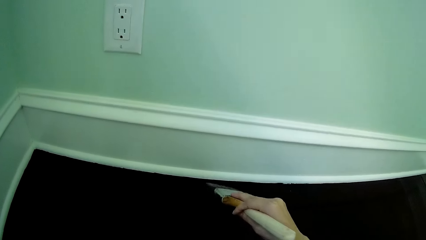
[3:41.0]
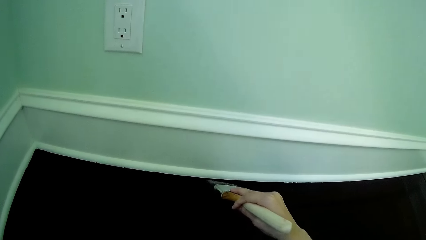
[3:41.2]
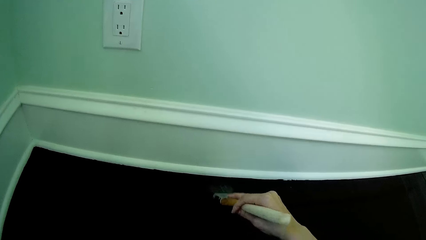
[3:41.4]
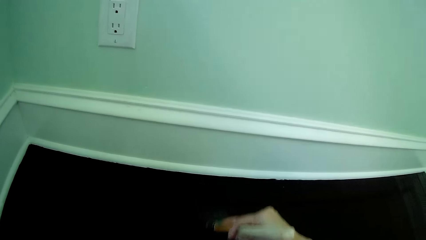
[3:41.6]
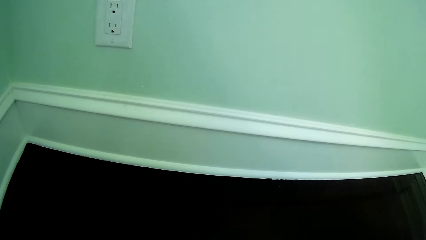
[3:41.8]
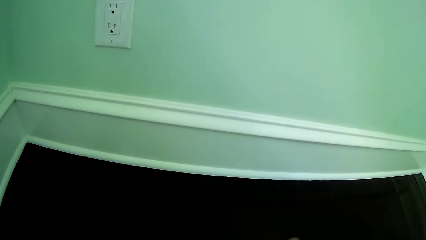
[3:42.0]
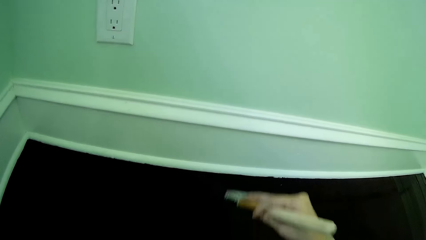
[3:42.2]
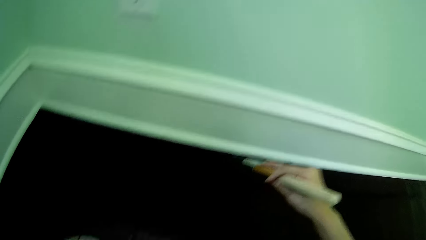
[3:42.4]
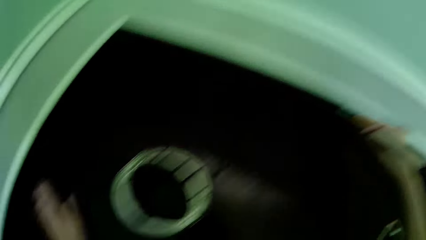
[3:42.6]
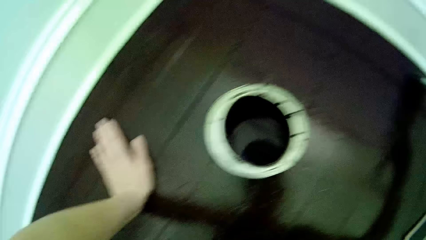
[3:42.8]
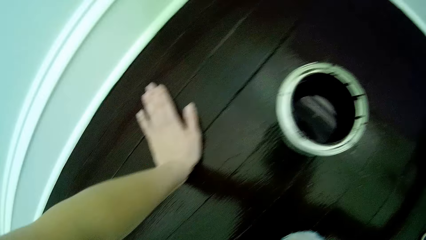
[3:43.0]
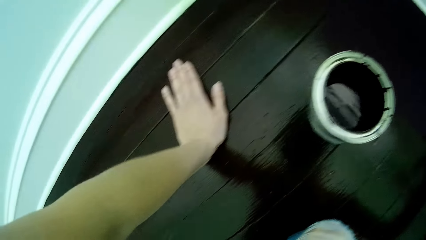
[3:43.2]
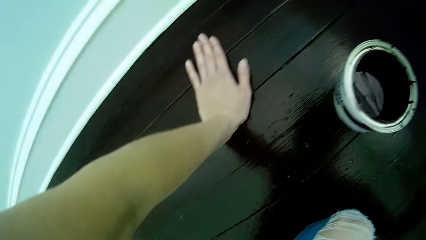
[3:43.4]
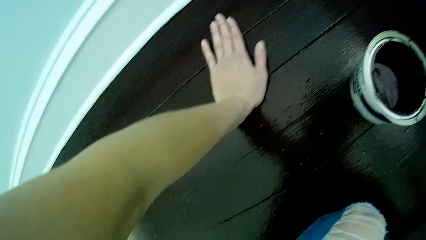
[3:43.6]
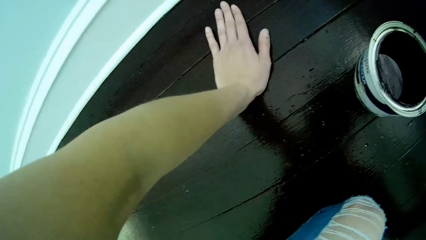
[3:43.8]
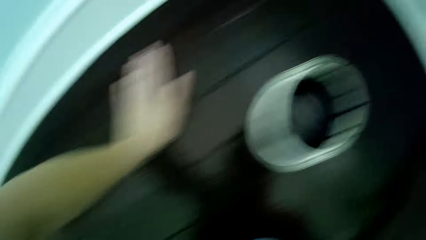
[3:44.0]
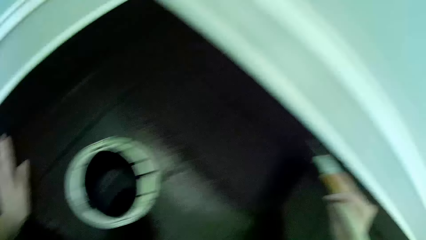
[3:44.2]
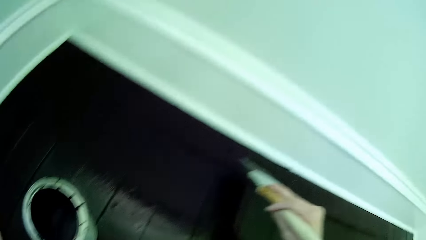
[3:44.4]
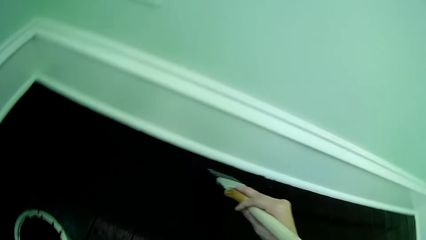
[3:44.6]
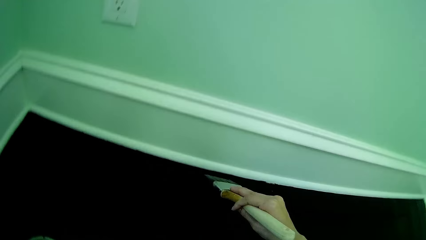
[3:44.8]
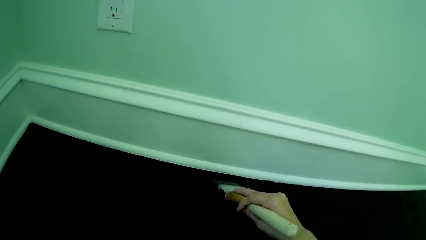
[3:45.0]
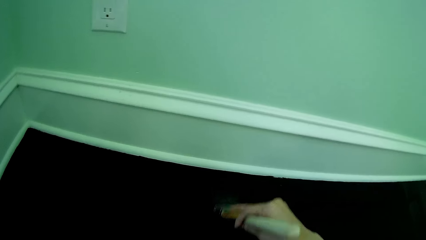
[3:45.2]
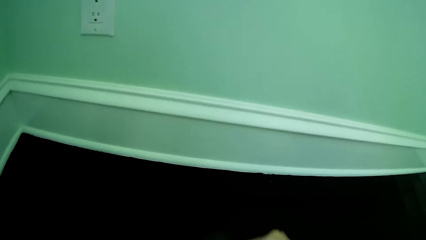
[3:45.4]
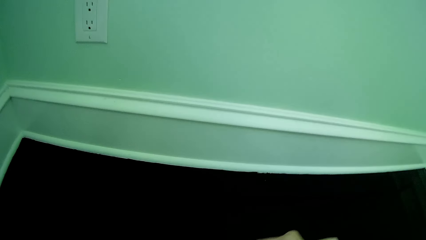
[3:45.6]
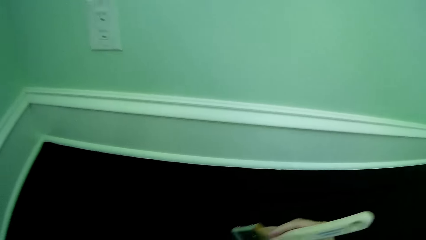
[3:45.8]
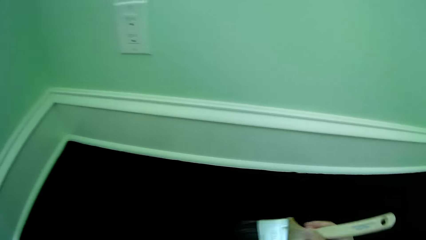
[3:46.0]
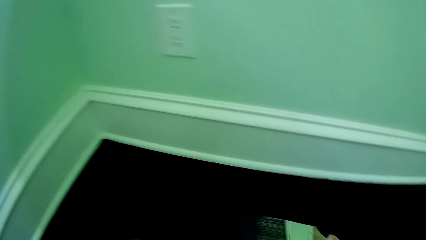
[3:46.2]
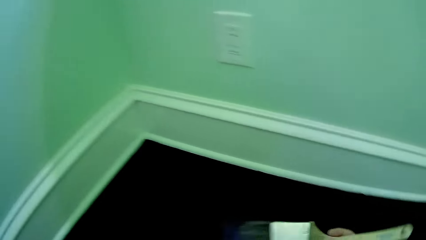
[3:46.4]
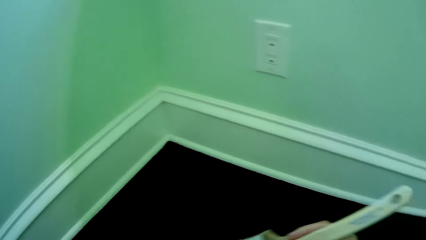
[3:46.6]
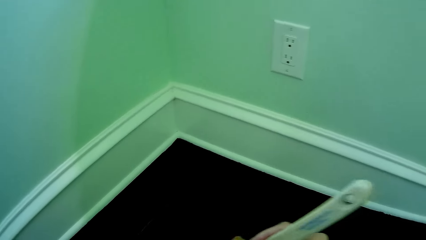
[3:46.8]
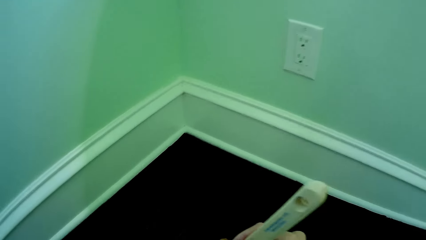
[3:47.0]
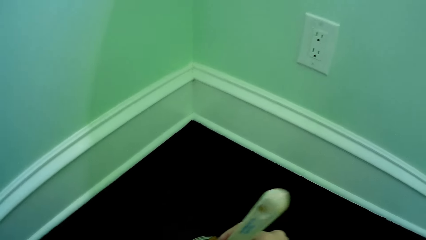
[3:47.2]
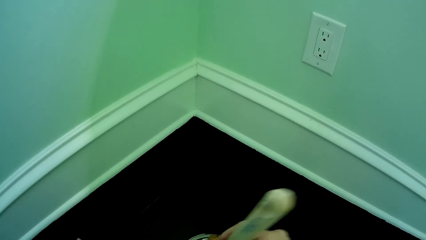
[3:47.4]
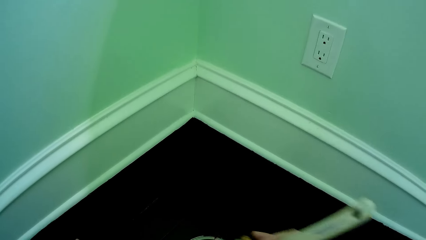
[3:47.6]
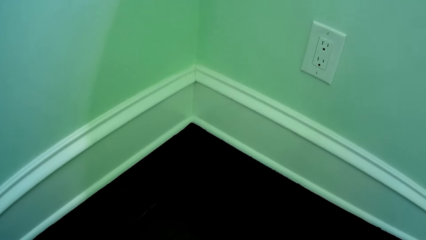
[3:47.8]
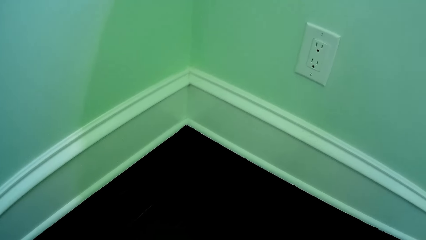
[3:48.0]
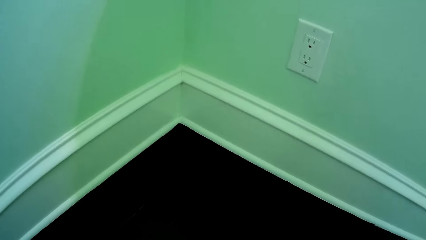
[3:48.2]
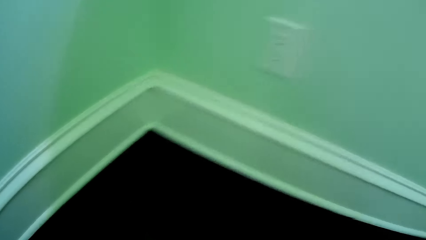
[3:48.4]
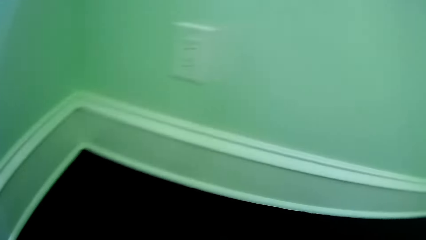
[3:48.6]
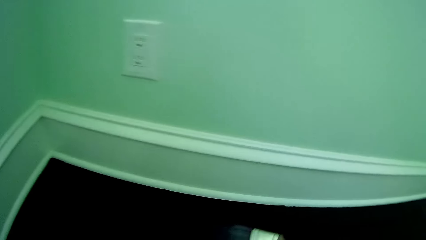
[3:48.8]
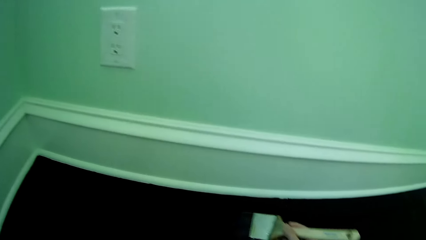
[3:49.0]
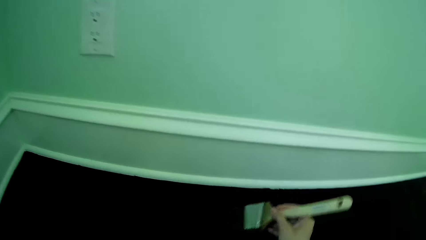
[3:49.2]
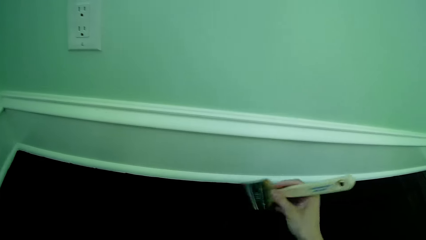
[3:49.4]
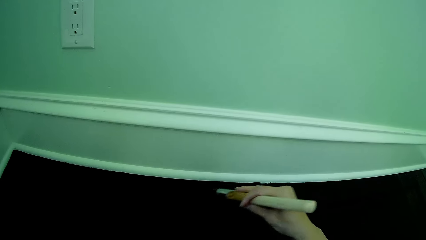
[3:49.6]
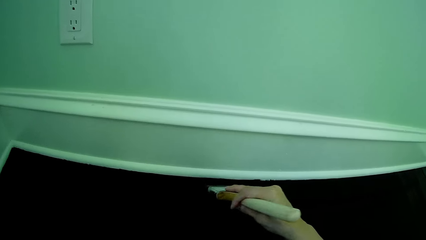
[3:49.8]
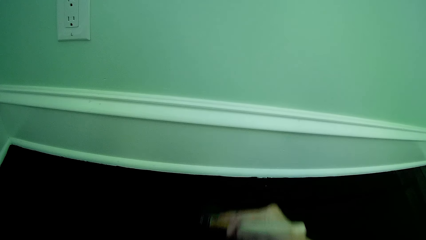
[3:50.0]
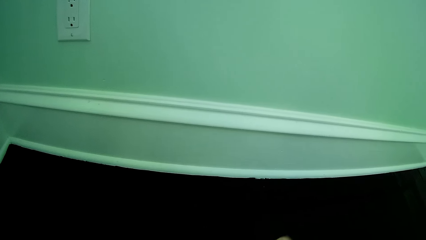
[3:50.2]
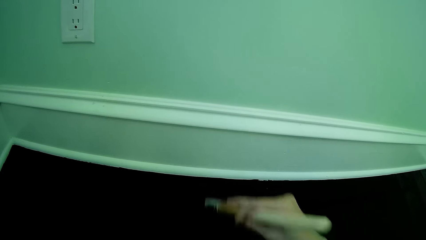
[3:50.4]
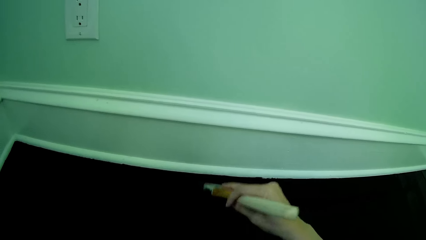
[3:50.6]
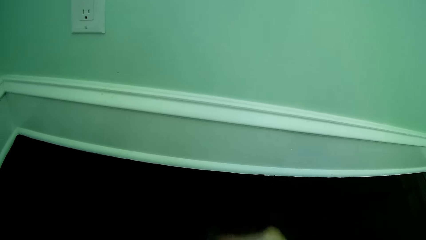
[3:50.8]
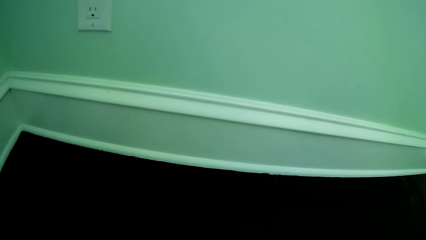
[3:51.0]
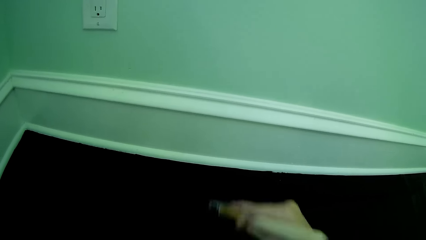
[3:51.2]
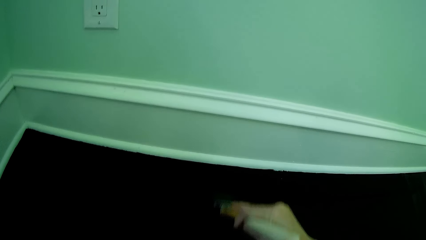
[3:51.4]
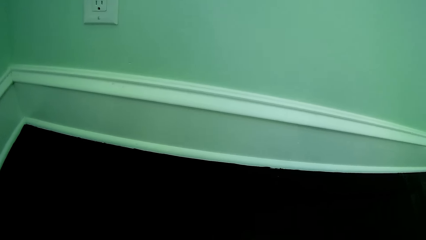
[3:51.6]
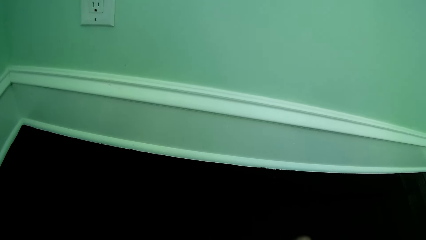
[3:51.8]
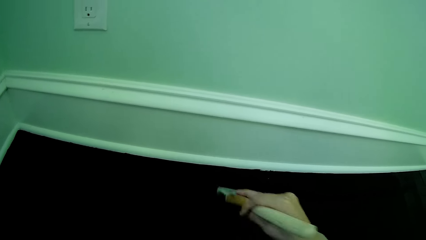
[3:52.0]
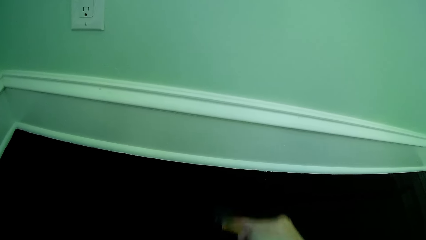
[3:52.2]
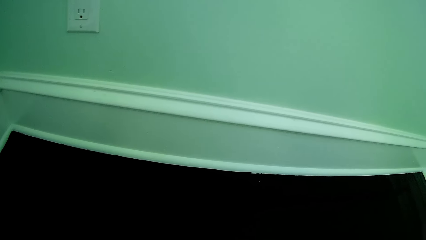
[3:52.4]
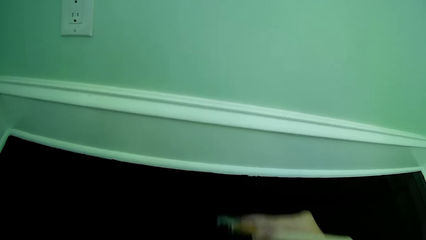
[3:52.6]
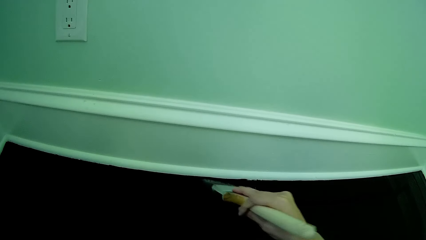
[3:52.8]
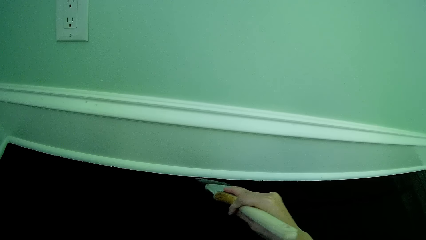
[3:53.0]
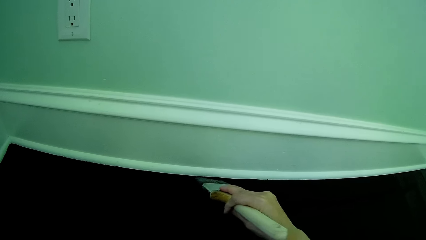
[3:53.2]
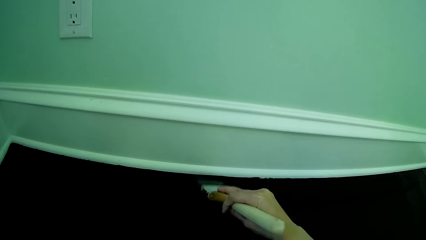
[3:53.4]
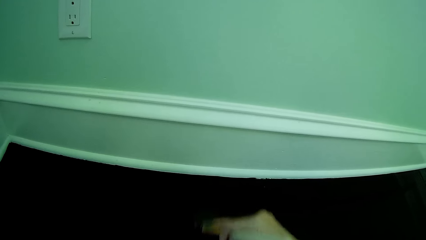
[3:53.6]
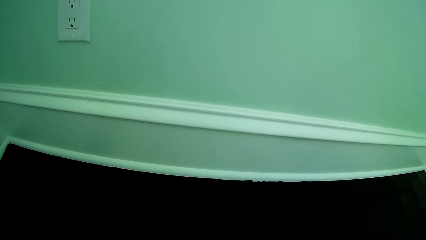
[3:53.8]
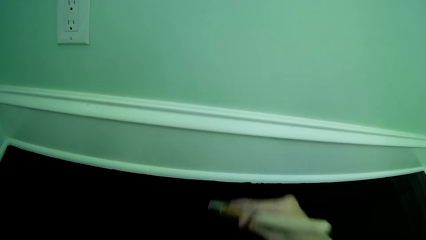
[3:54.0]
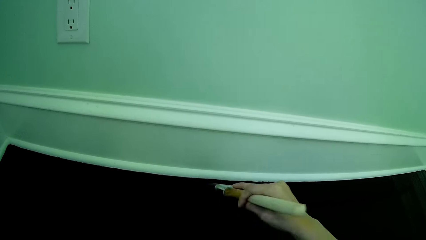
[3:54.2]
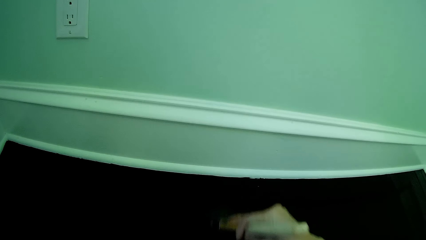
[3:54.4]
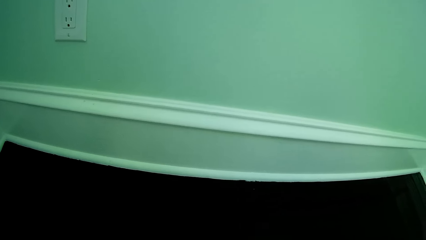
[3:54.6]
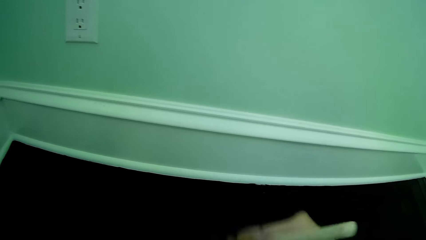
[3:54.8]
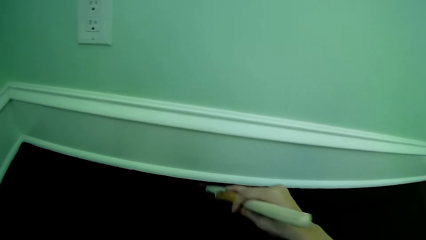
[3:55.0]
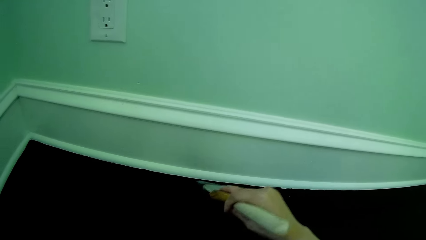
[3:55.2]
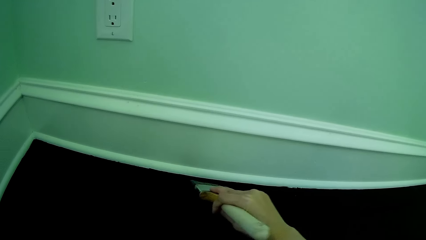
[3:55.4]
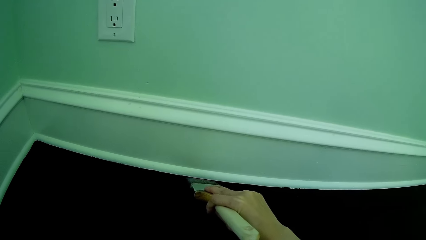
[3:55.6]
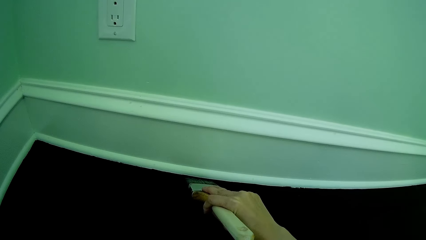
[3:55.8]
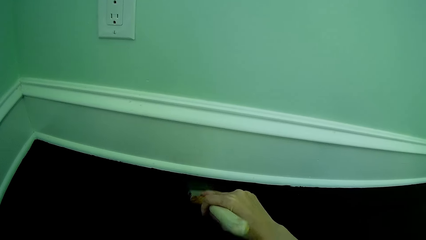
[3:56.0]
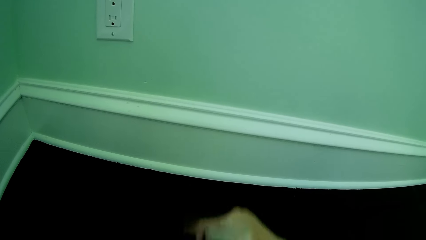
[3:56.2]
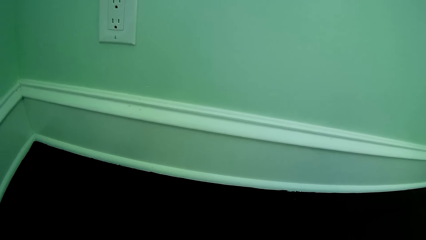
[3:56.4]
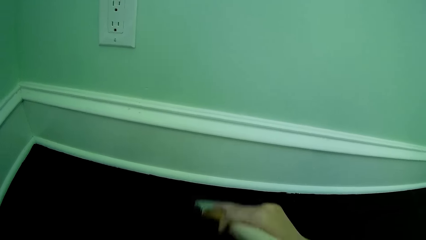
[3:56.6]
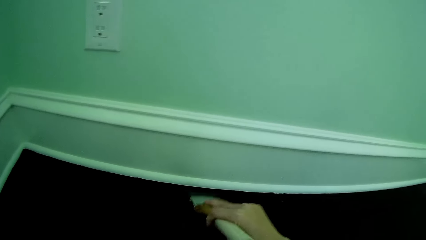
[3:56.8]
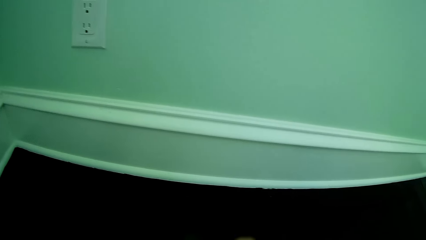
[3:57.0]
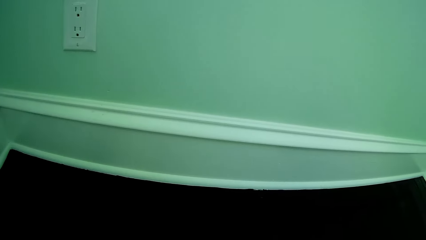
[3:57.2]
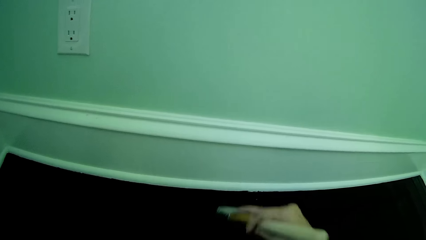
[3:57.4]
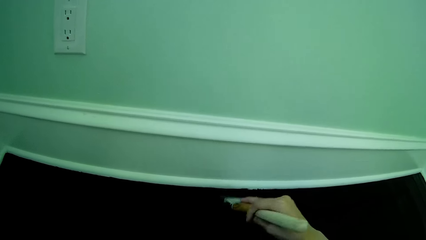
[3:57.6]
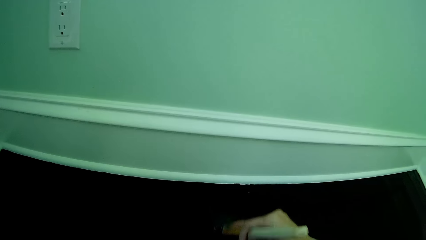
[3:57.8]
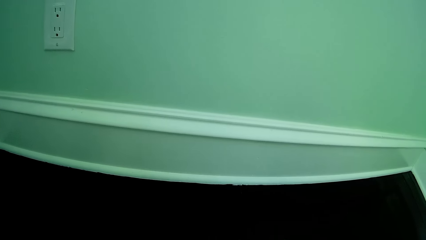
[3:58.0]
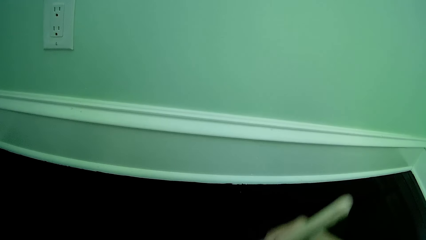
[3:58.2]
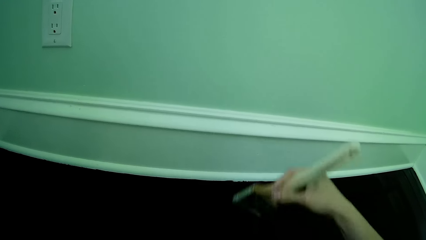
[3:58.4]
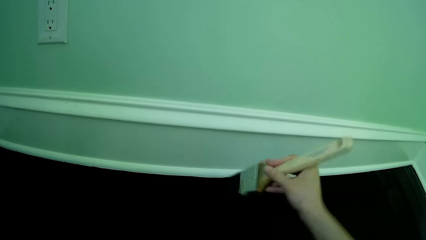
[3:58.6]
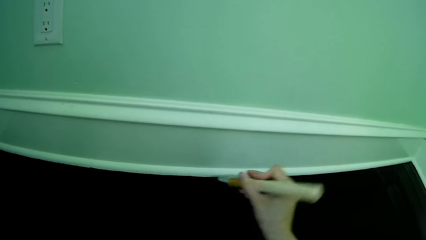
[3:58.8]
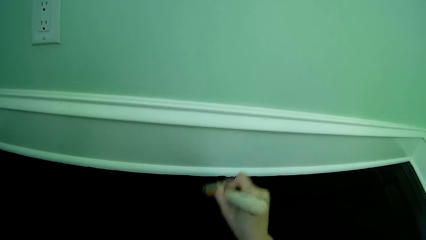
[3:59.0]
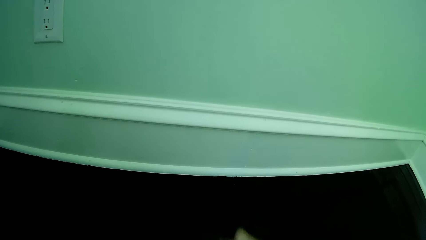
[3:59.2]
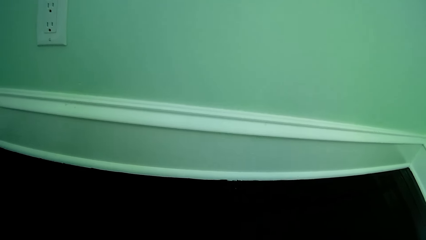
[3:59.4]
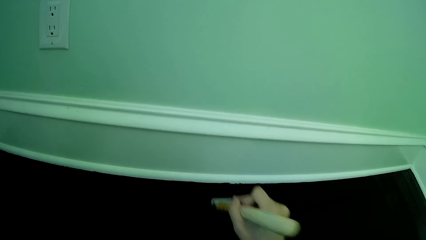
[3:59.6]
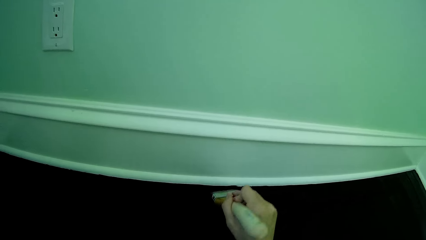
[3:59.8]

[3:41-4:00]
The camera wearer touches the floor. They look around. They dip the paintbrush to the paint. They remove the paintbrush from the paint. They paint the floor using the paintbrush.
